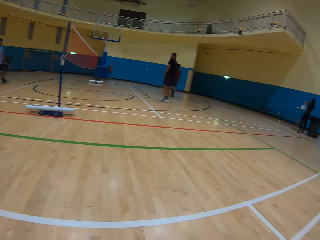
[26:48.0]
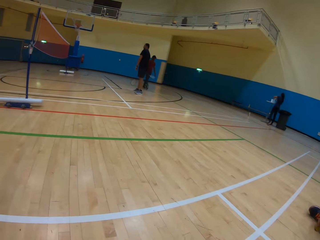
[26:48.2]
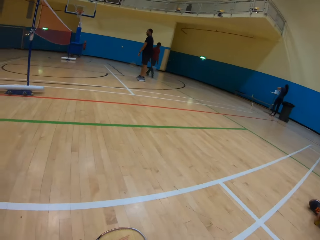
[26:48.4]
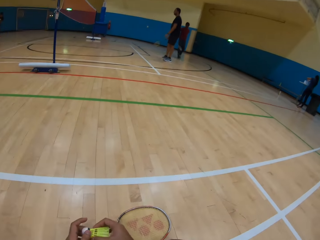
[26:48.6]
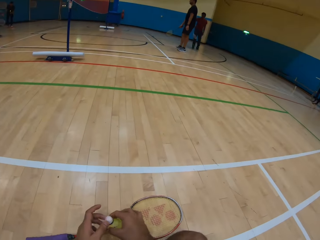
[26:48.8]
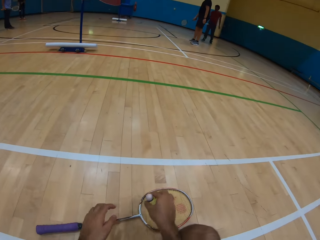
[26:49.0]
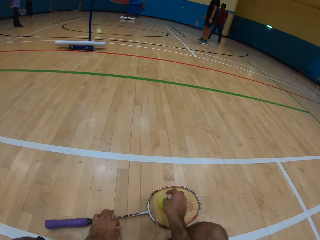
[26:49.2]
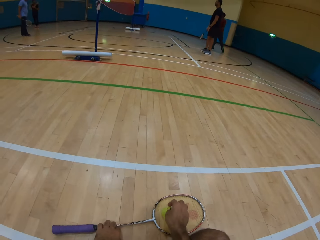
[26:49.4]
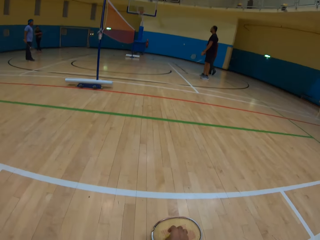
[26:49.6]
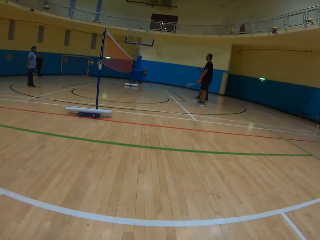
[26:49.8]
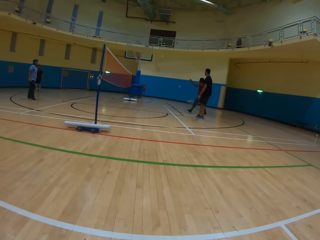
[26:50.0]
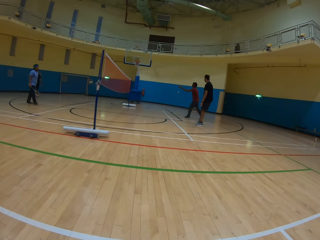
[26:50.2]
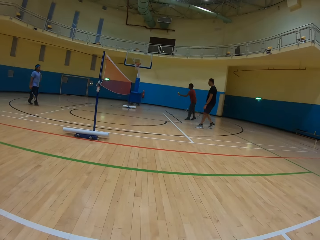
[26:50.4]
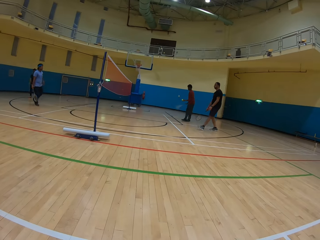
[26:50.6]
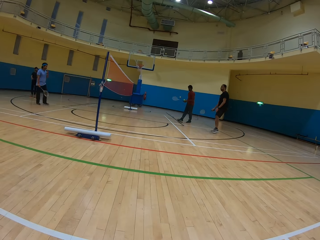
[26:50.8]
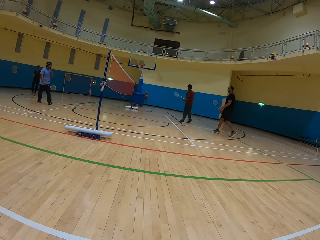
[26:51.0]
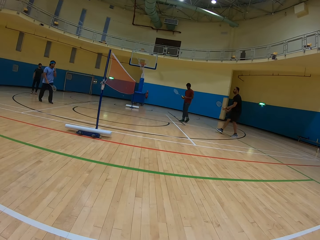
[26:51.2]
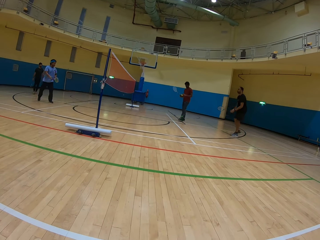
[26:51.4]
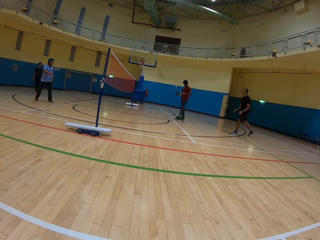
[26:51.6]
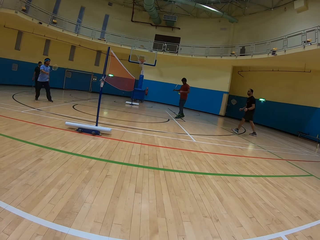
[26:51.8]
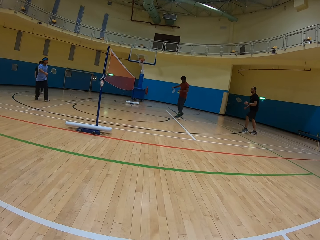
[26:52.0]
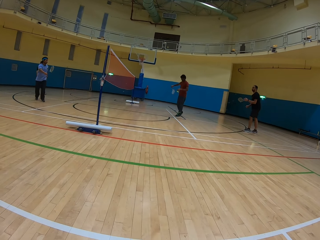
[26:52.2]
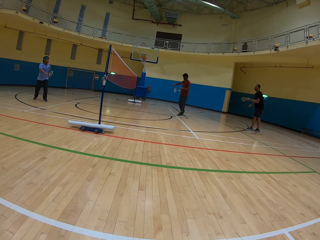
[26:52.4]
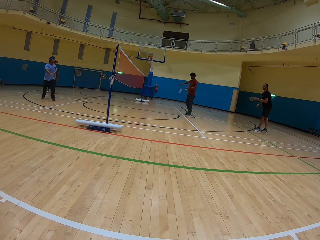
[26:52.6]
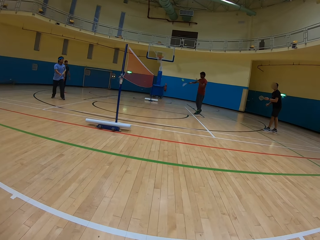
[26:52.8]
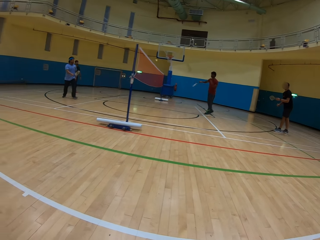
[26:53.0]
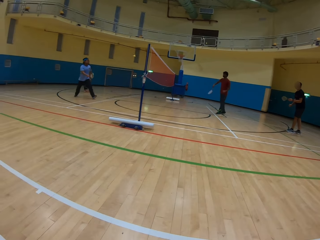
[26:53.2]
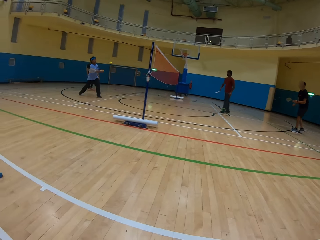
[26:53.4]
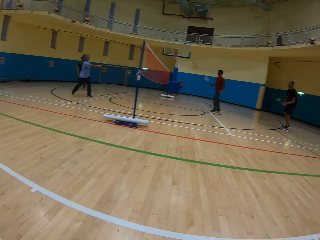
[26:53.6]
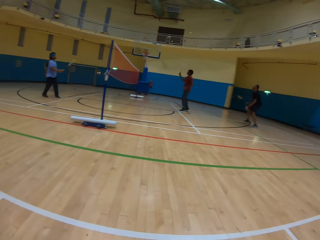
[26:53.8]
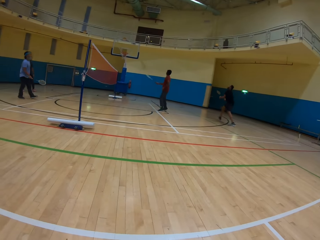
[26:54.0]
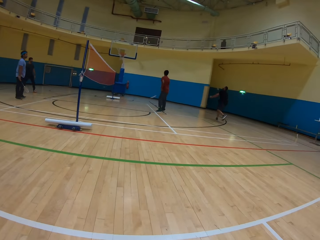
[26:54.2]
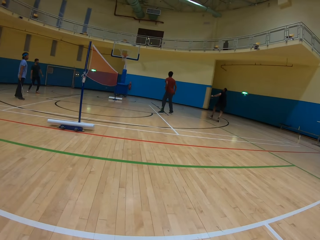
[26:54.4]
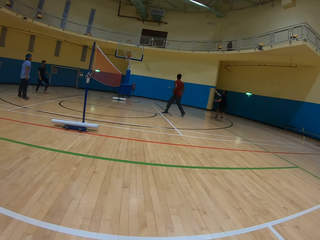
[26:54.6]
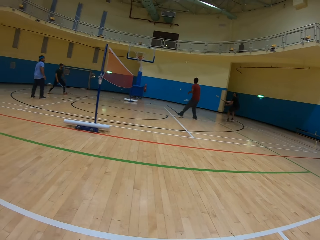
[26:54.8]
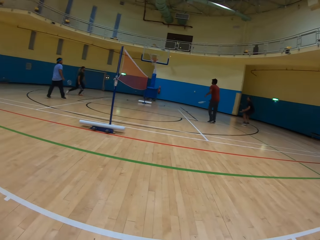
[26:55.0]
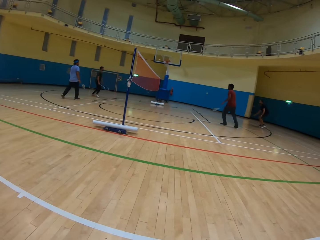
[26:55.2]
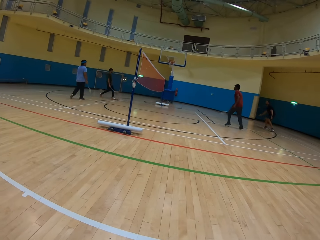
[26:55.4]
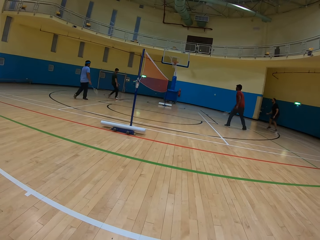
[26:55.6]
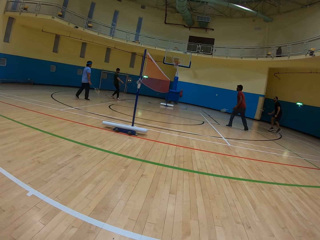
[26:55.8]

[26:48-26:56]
The camera wearer holds the shuttlecock. They look at the team playing badminton.

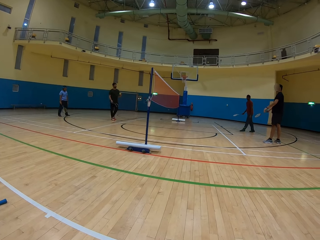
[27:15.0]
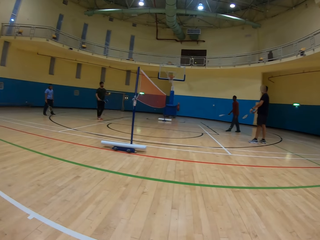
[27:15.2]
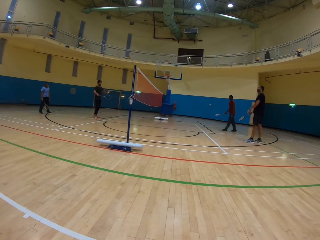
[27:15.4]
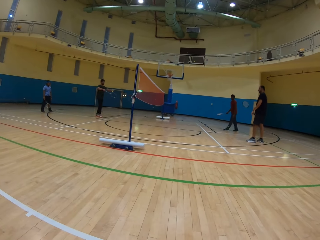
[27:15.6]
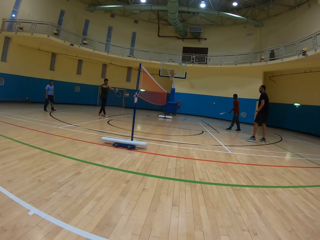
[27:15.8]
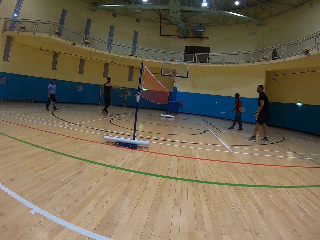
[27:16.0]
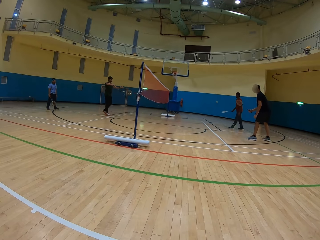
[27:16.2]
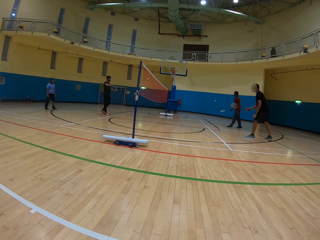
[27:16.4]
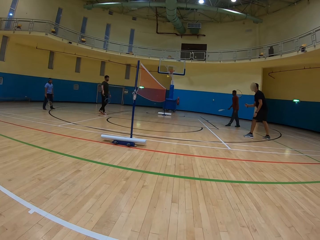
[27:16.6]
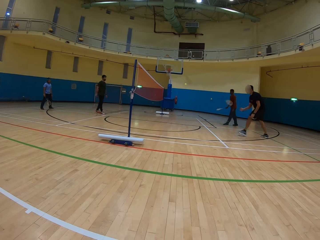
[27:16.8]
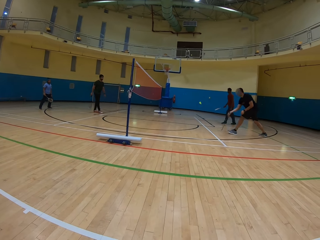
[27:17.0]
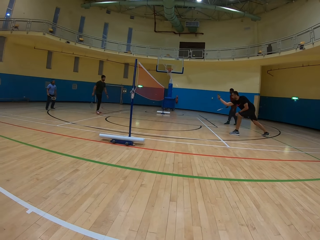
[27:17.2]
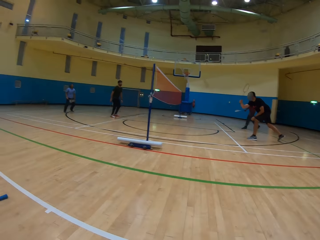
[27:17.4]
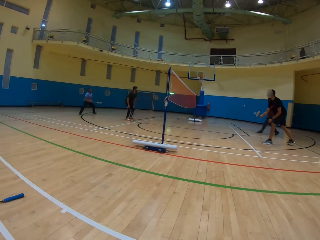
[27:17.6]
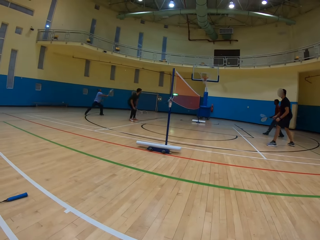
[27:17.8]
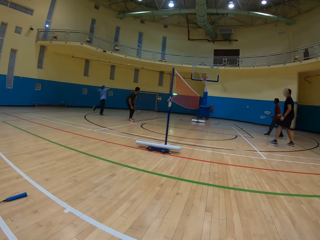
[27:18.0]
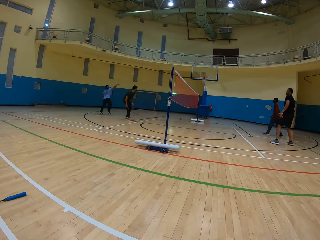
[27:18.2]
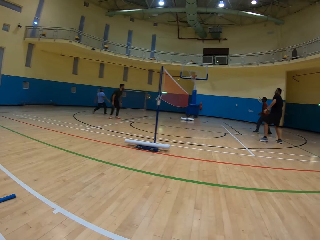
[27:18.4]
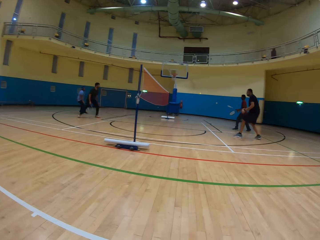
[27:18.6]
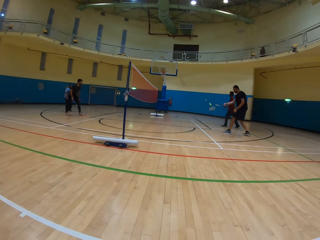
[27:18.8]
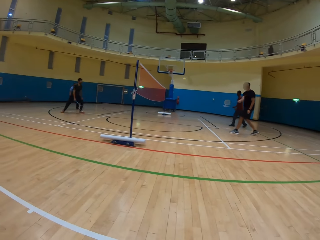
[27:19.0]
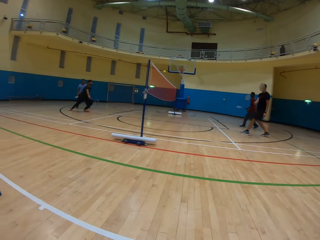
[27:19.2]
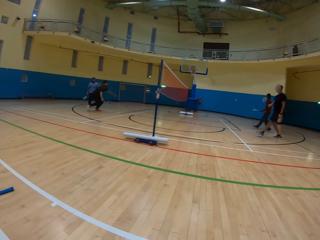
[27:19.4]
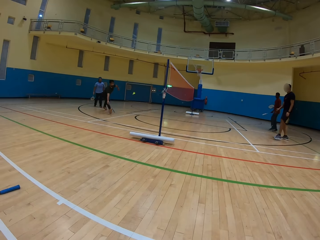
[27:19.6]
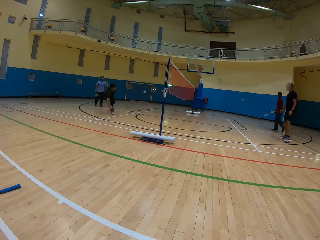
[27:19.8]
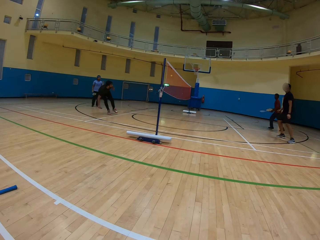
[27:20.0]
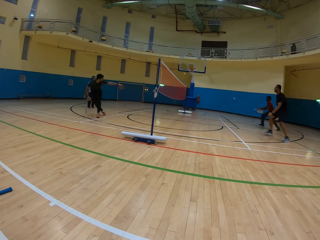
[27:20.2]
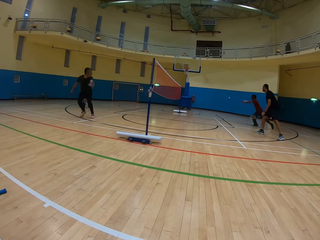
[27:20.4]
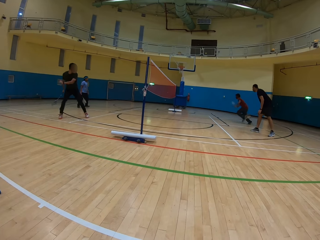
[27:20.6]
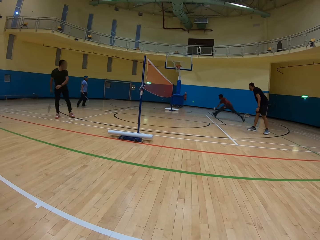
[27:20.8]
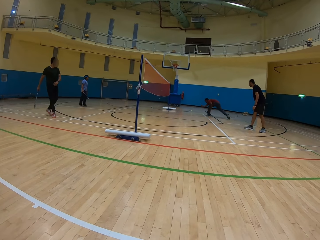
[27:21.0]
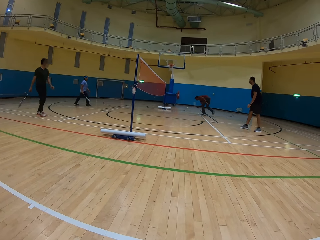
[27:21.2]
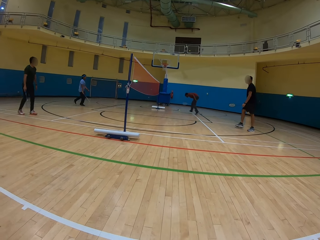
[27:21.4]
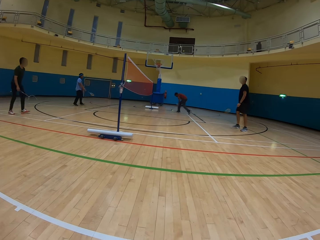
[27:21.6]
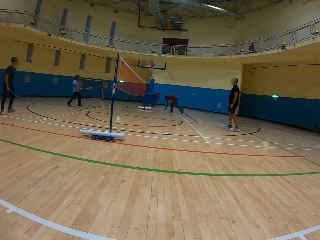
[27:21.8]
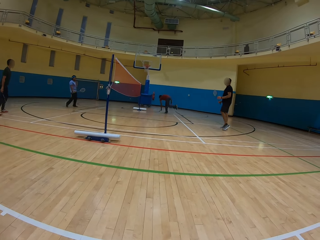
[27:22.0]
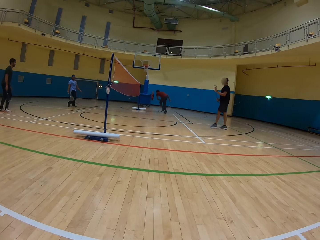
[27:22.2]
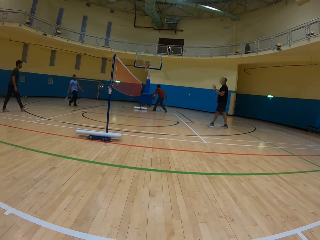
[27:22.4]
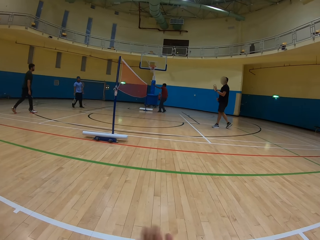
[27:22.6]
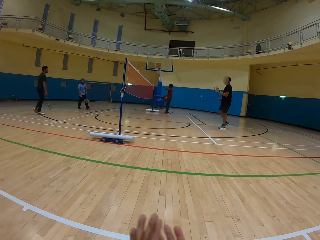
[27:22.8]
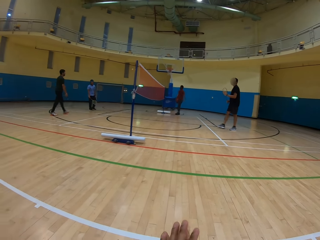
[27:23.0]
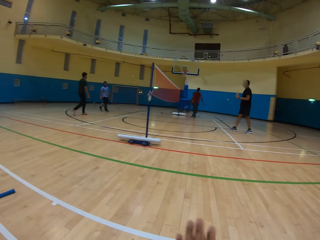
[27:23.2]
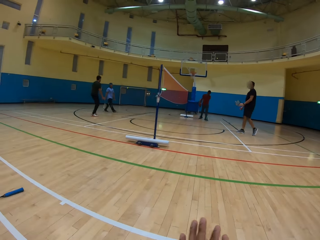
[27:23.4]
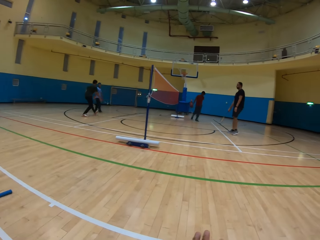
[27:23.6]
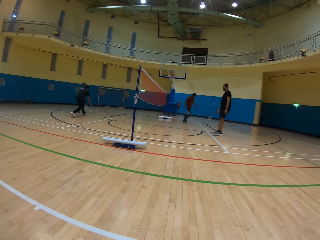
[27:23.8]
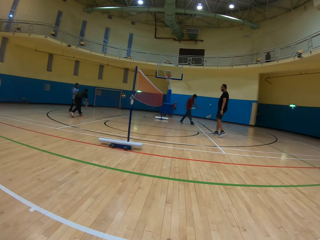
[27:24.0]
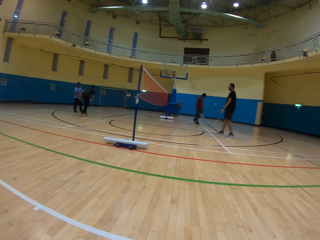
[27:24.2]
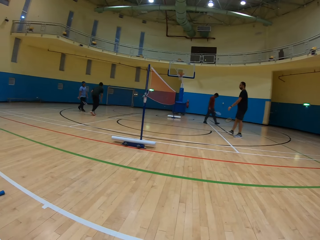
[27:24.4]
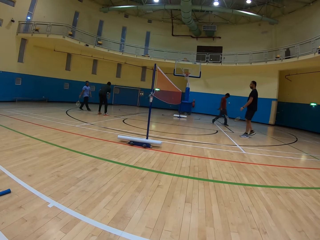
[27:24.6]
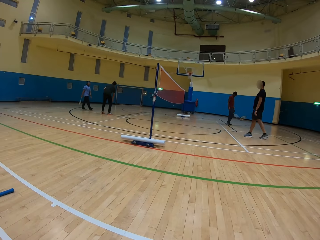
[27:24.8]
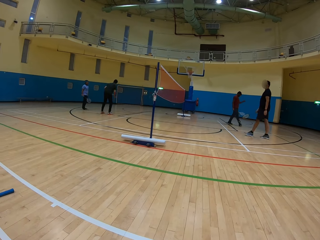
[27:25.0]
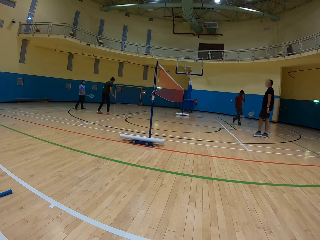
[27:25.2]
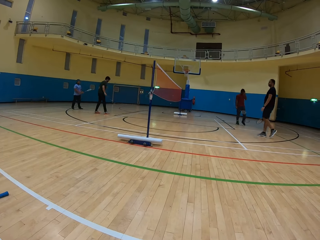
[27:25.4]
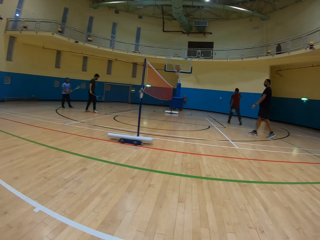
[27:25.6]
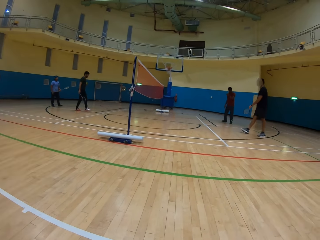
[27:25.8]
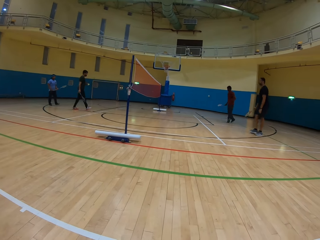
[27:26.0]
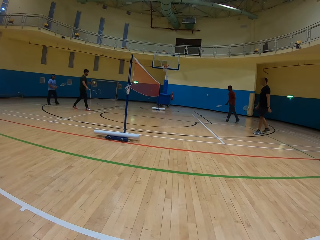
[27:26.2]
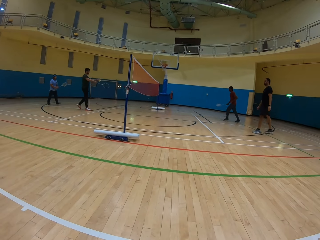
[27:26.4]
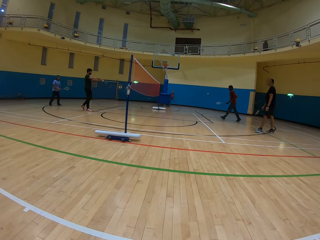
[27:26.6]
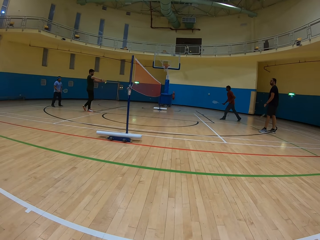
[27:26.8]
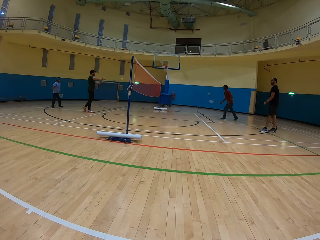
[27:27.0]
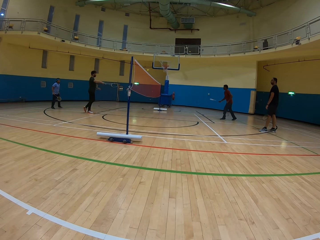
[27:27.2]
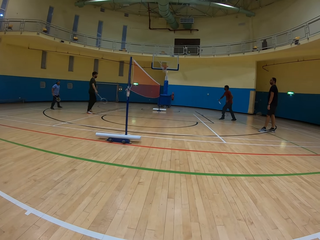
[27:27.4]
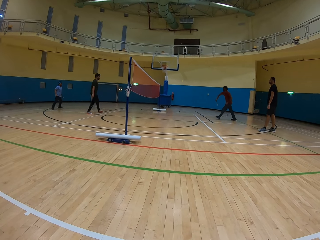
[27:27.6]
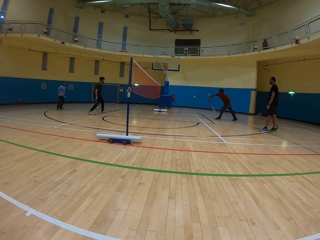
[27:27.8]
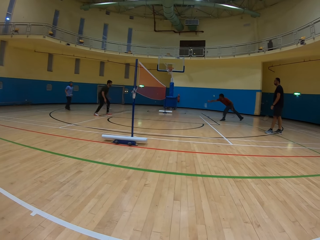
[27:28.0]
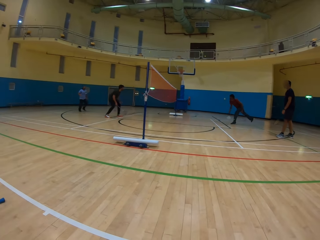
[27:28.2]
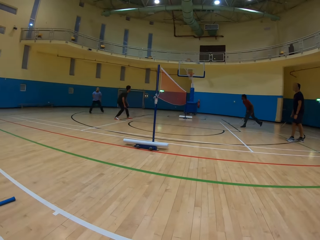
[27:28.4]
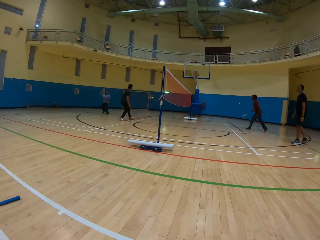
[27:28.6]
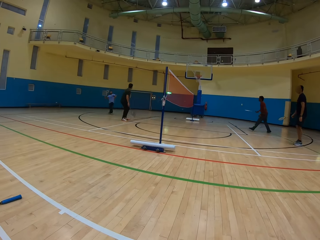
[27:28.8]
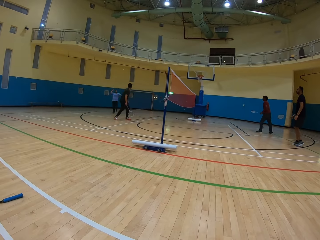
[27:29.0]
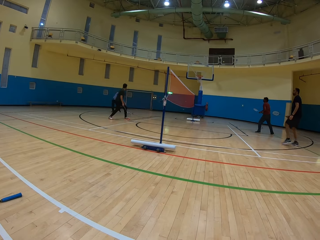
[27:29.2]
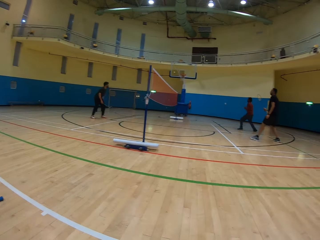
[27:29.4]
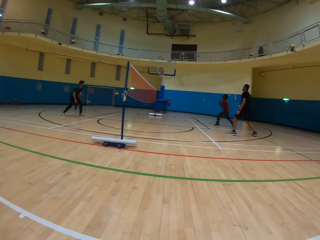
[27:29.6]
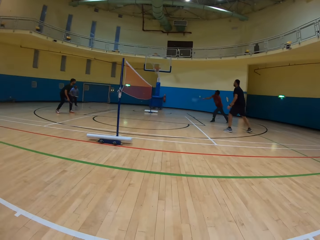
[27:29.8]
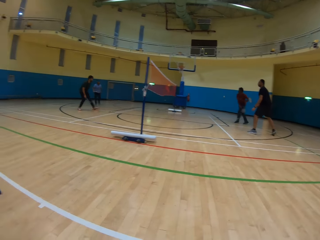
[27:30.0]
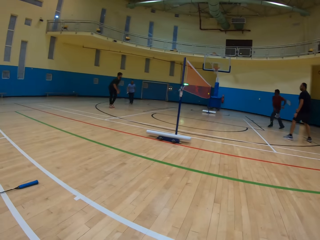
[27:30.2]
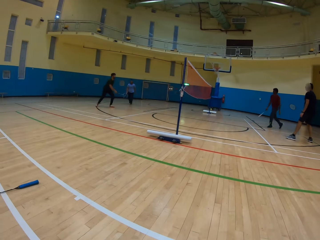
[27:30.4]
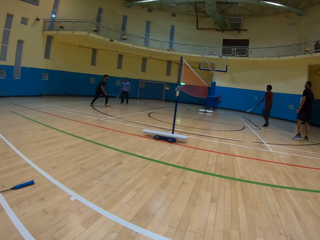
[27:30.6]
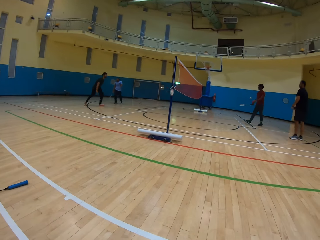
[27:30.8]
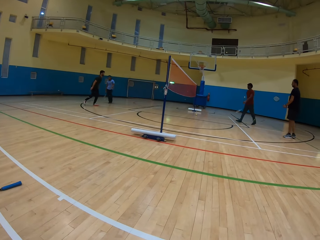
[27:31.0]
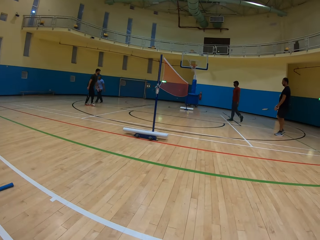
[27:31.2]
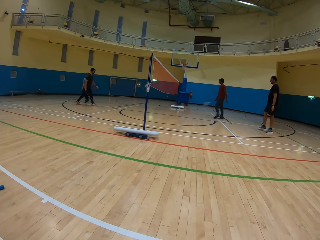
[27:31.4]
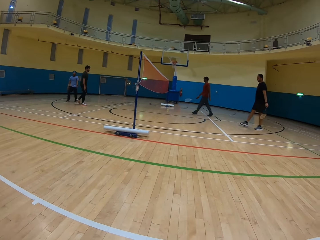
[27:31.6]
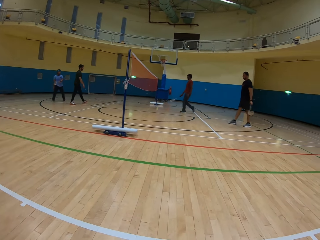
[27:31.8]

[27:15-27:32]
A man hits the shuttlecock. Another man hits the shuttlecock. A third man hits the shuttlecock. The second man hits the shuttlecock. The first man hits the shuttlecock. A fourth man picks up the shuttlecock. The first man picks up the shuttlecock. The first man hits the shuttlecock. The fourth man hits the shuttlecock. The third man hits the shuttlecock. The fourth man hits the shuttlecock.
